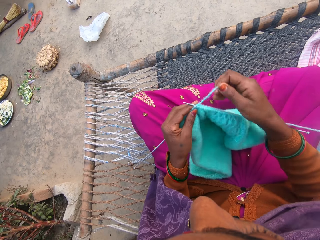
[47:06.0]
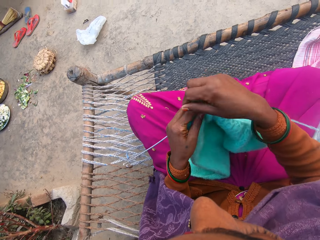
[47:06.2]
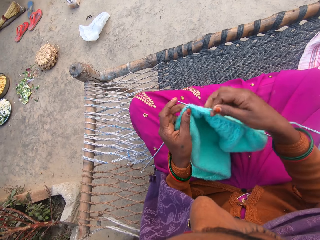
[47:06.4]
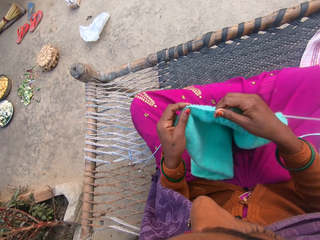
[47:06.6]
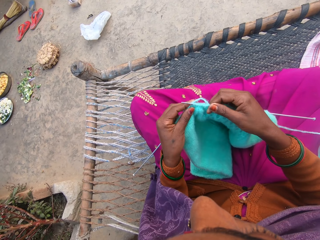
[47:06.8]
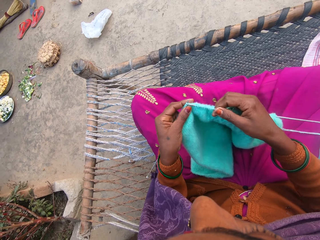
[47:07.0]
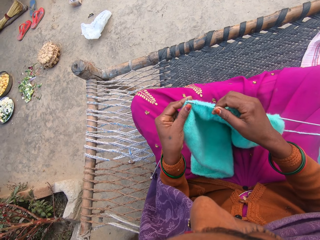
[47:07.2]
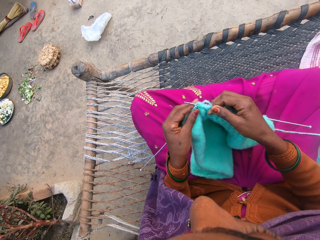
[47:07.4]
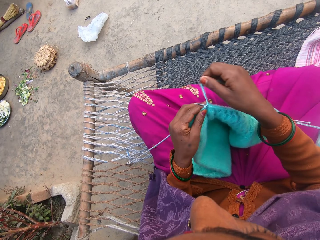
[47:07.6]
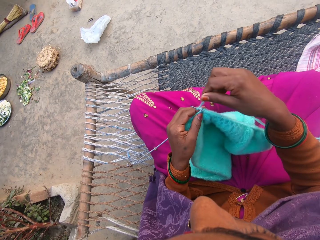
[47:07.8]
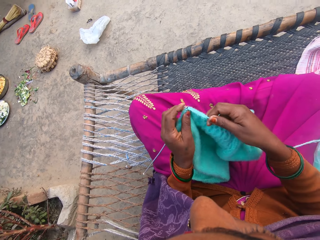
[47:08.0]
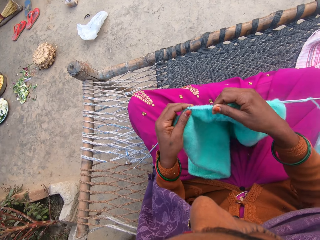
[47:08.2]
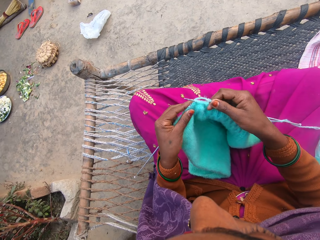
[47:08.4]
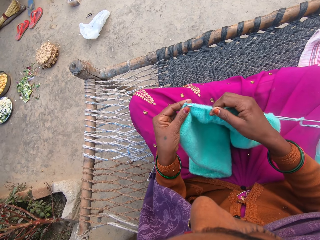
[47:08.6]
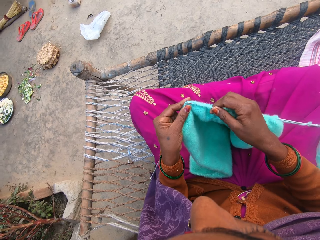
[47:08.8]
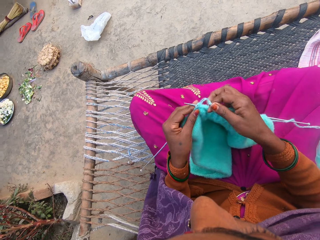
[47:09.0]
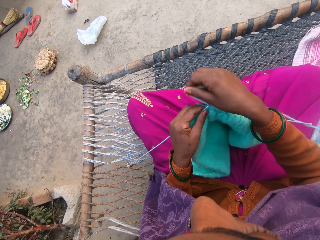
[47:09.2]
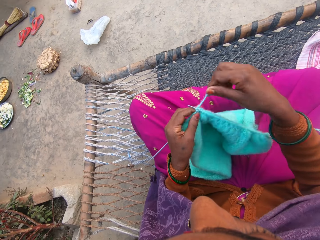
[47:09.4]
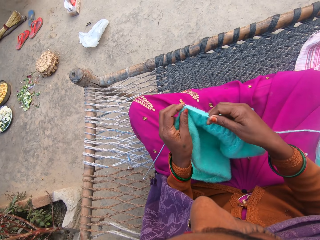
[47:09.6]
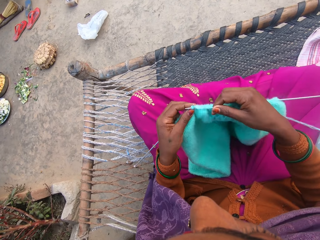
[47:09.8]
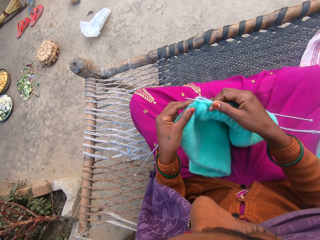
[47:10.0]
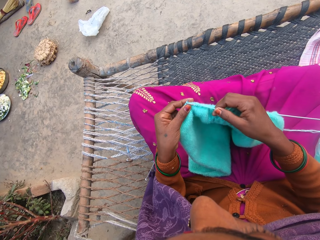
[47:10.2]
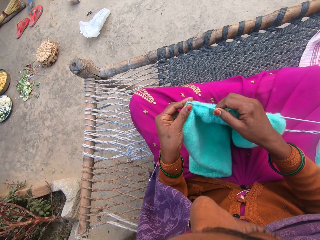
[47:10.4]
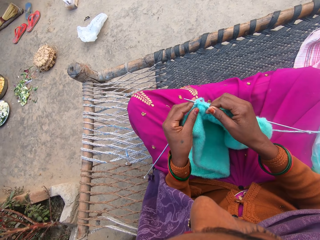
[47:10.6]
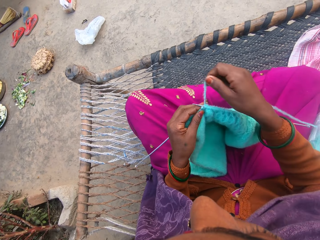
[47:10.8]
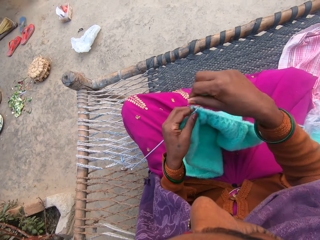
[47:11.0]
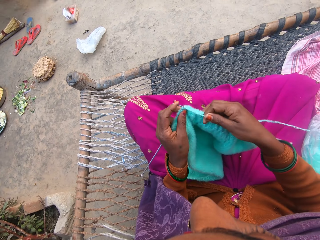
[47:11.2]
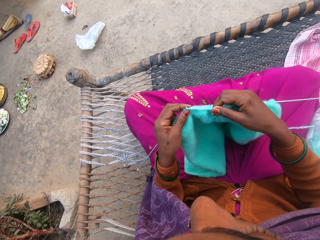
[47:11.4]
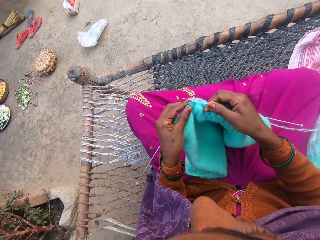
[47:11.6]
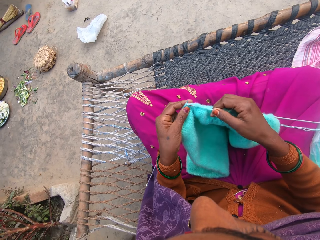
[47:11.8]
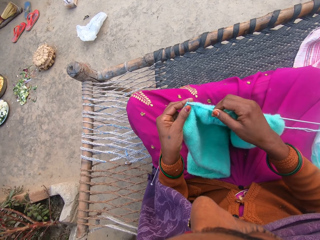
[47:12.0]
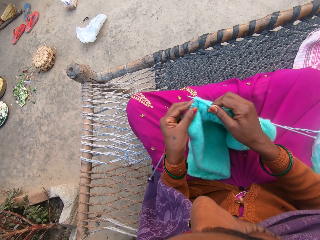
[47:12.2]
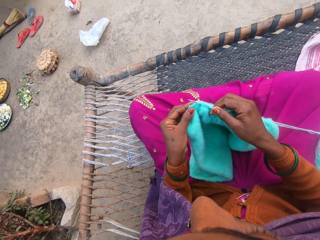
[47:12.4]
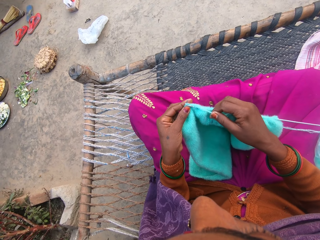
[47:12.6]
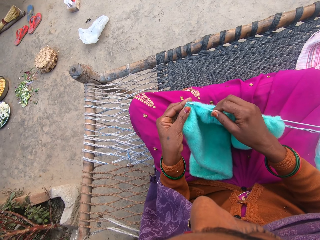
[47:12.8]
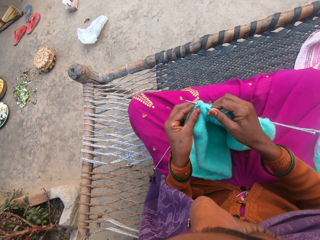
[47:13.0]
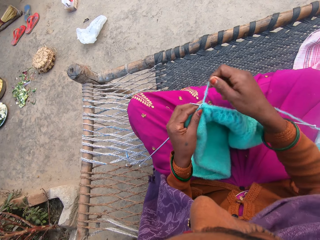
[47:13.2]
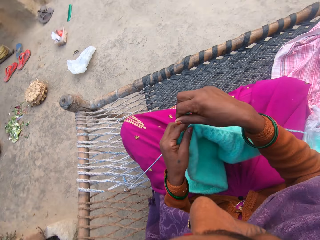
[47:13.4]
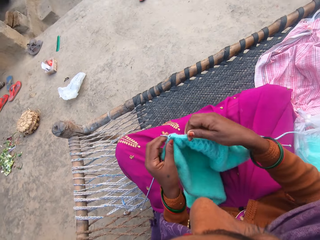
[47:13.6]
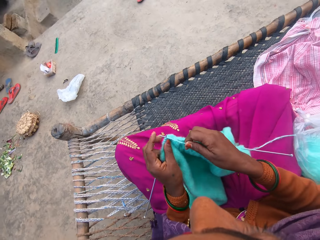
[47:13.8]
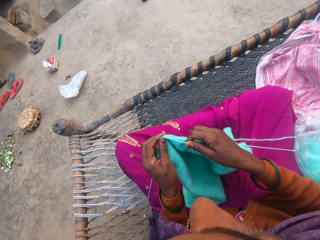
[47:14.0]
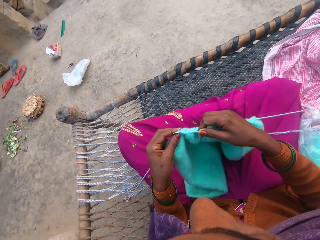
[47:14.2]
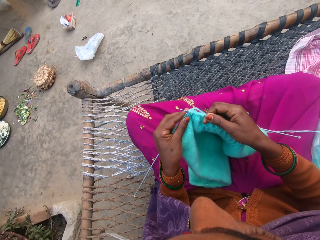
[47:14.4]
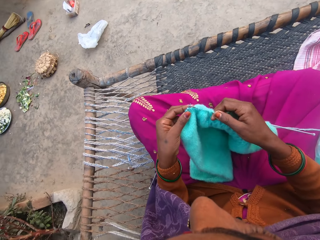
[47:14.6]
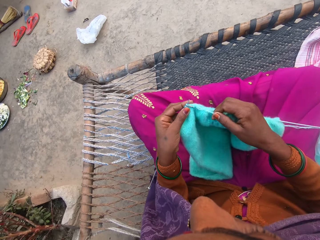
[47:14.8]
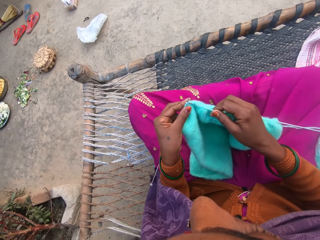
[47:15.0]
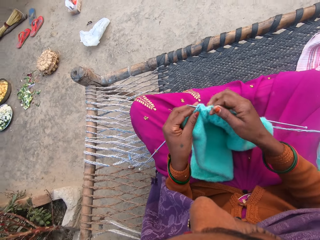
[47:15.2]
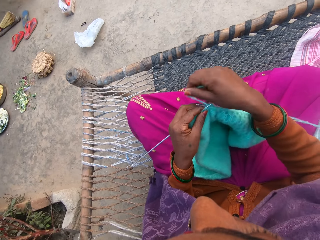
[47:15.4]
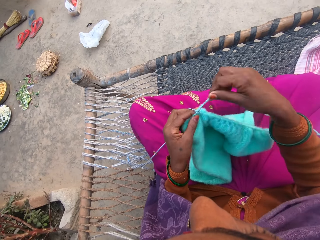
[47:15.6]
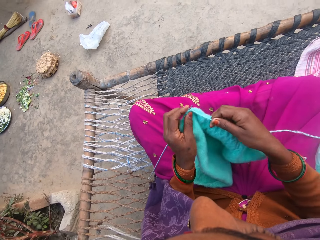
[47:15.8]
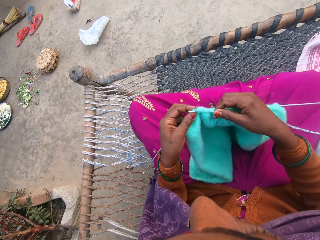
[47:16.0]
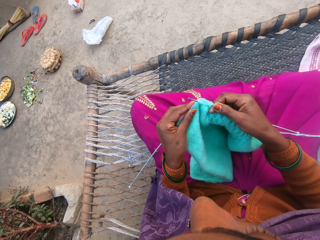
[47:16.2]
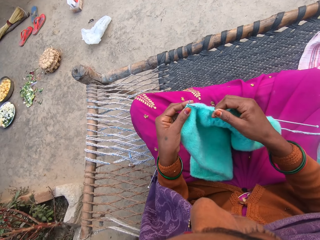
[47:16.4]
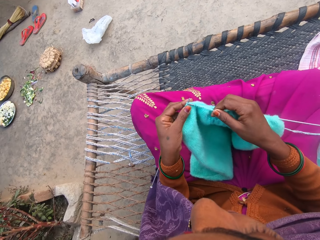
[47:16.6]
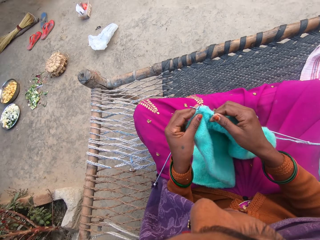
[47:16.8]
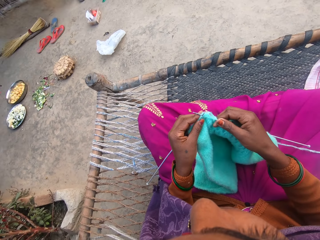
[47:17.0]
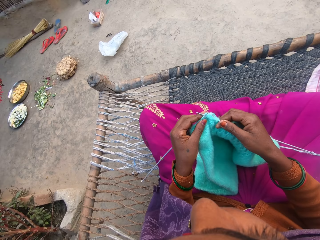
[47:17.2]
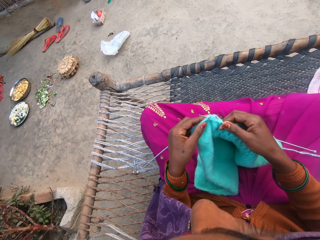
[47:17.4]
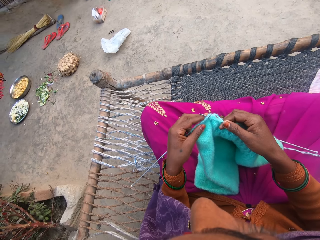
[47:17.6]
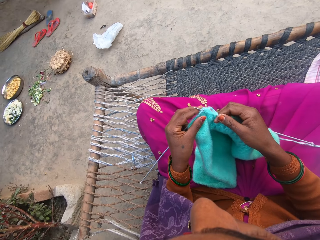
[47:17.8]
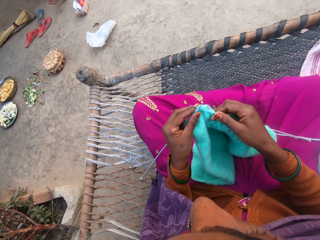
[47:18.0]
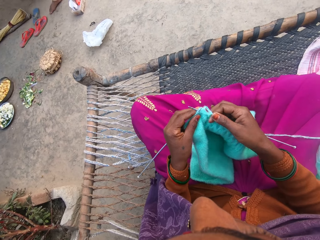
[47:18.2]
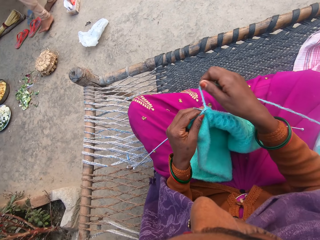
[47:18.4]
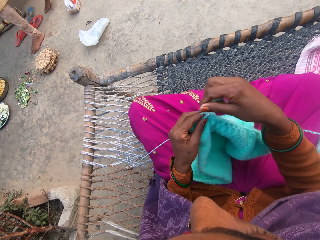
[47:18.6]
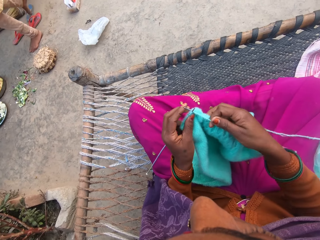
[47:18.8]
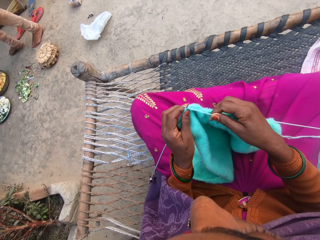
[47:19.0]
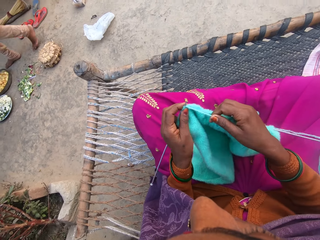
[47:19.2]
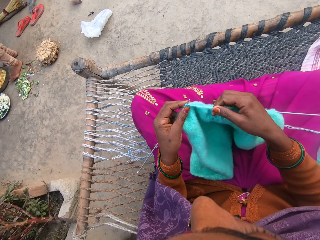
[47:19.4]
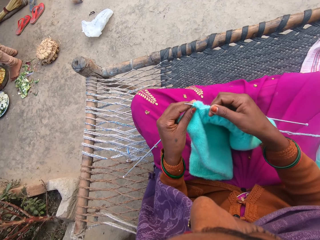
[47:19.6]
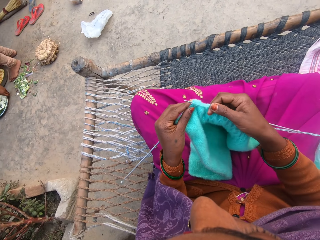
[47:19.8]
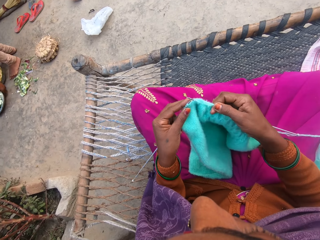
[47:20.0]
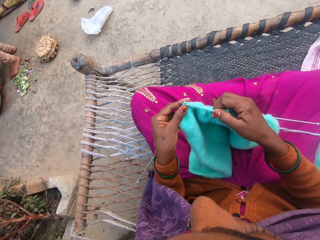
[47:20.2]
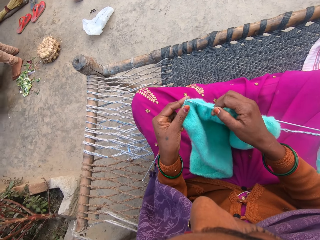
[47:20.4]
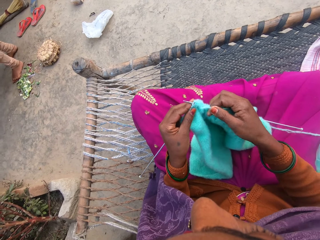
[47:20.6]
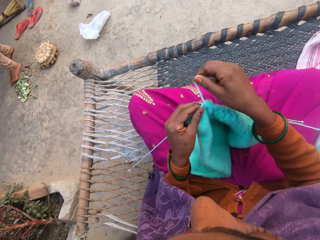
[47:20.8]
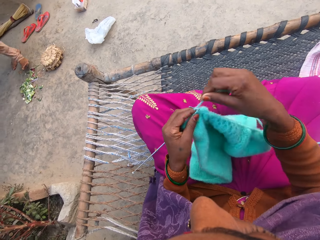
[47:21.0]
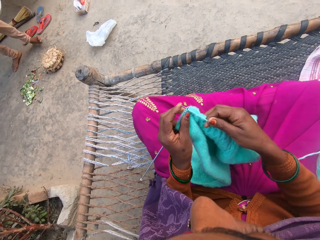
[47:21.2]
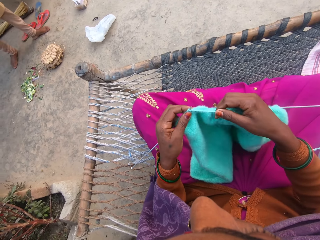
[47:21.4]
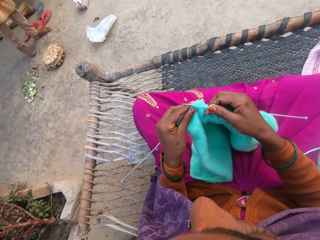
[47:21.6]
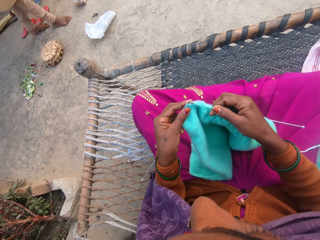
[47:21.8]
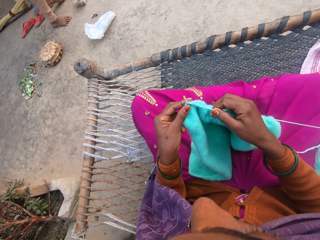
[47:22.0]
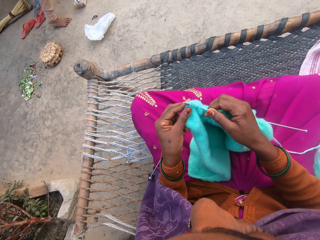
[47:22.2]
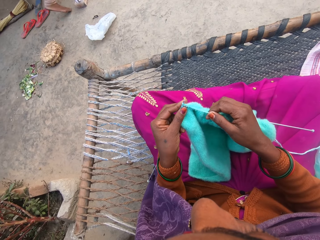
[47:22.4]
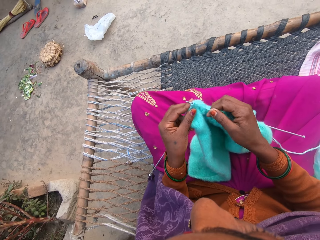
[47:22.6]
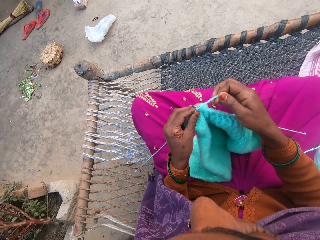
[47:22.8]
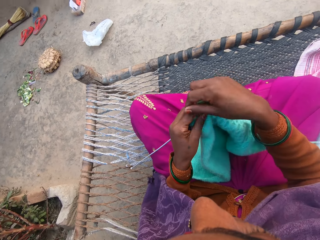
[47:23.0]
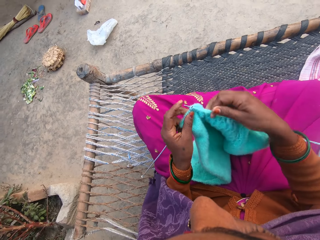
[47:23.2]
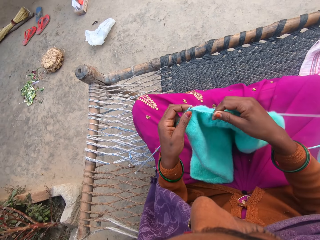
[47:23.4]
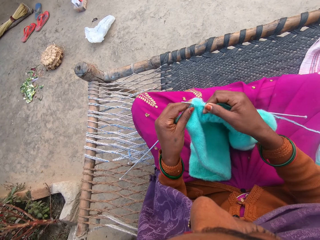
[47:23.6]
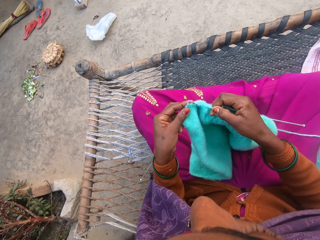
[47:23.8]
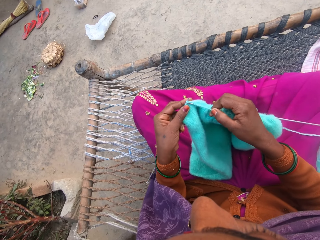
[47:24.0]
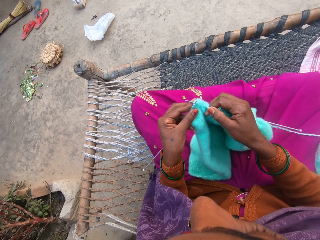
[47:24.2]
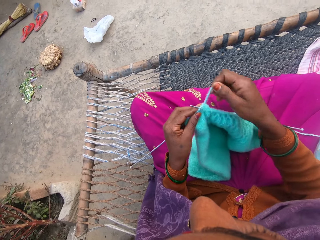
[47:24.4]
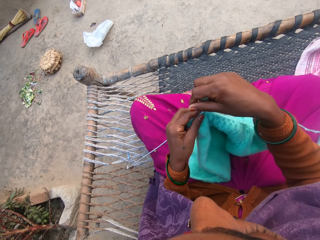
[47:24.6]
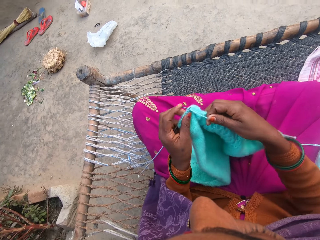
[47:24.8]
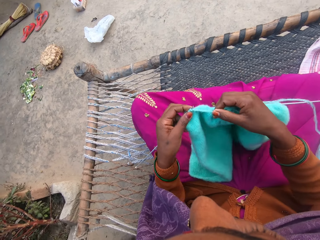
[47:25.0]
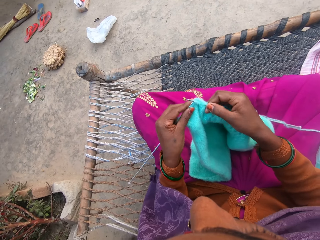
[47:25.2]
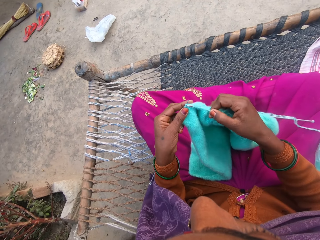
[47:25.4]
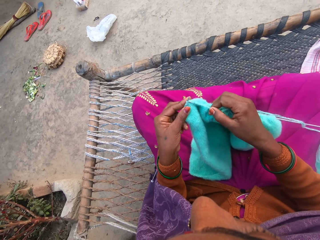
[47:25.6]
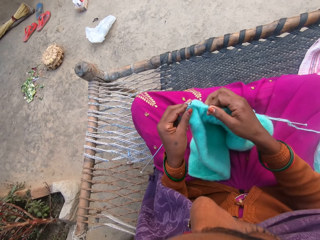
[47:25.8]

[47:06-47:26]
The camera wearer converses. They sew the cloth. They converse. They sew the cloth.

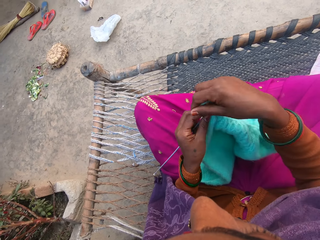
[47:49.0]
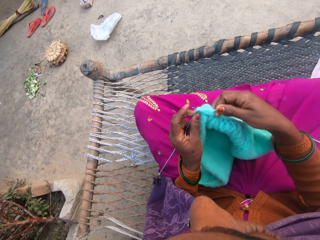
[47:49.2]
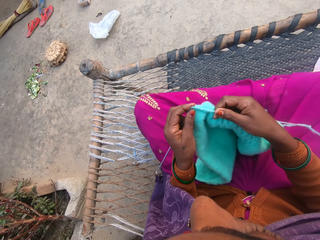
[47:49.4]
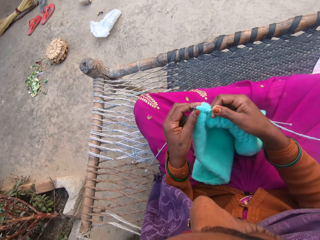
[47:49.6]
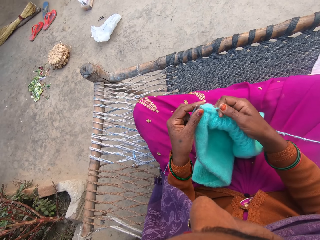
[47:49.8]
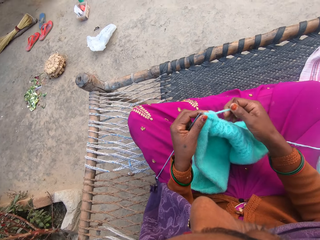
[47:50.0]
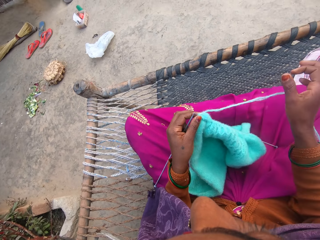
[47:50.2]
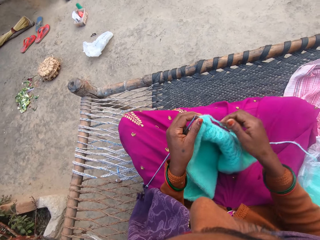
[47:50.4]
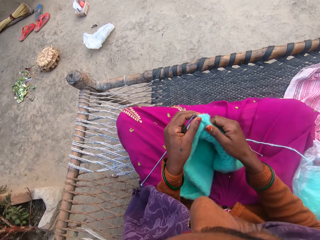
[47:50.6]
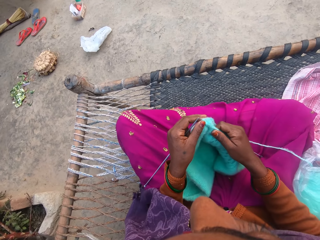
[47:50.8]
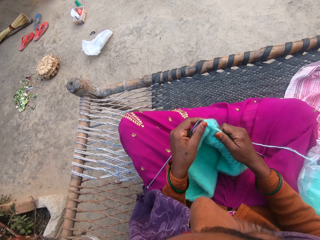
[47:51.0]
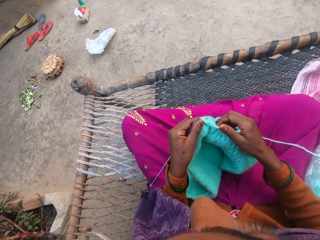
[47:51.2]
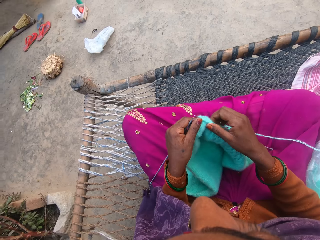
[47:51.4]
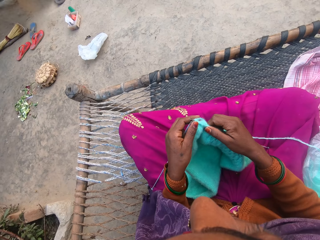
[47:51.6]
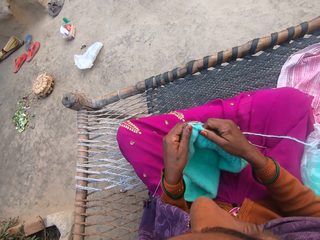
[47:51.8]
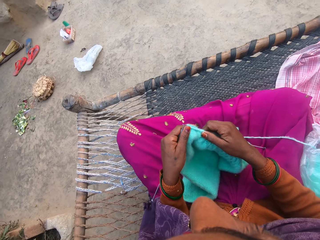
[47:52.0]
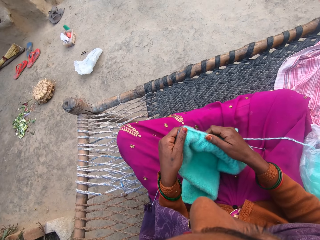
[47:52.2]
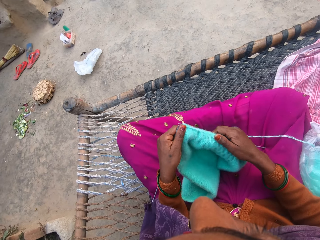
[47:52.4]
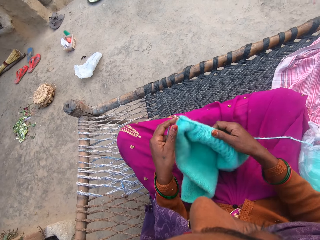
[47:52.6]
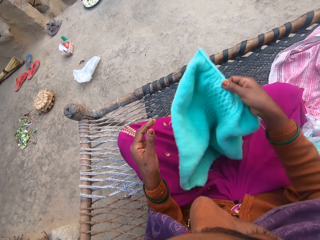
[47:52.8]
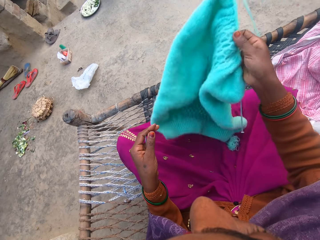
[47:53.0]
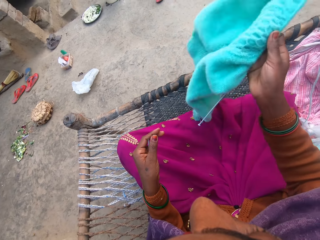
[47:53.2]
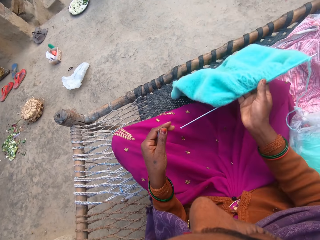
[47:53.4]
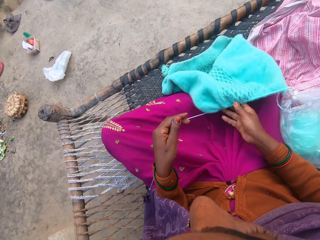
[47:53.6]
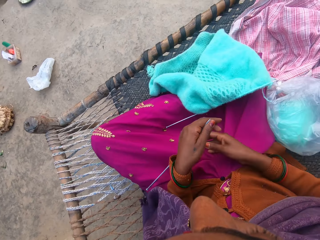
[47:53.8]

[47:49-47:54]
The camera wearer adjusts the wool on the knitting needle. They fix the cloth.
